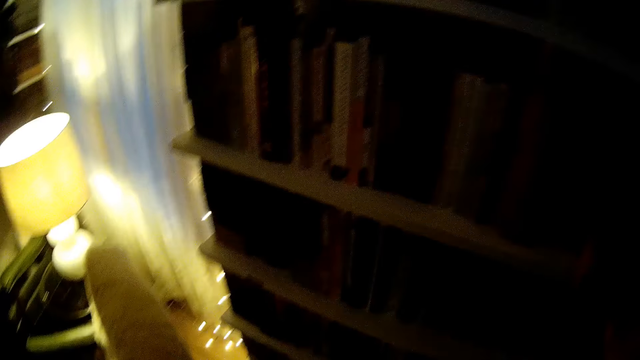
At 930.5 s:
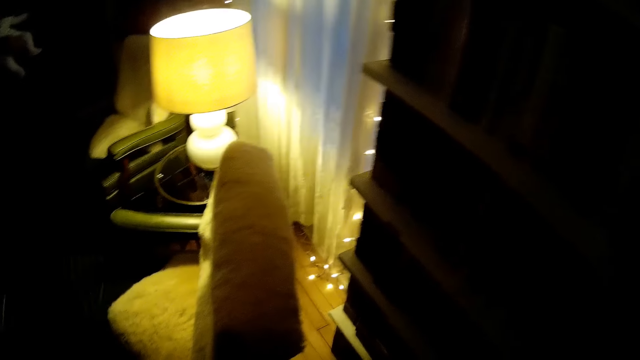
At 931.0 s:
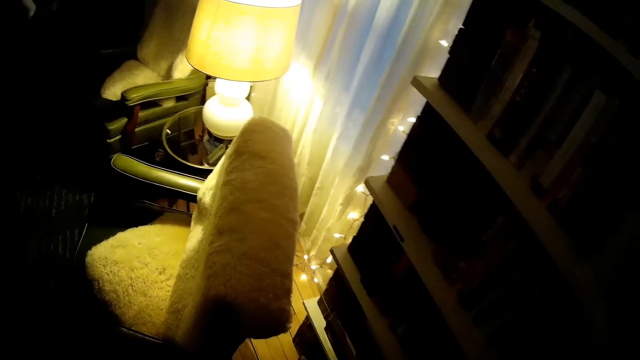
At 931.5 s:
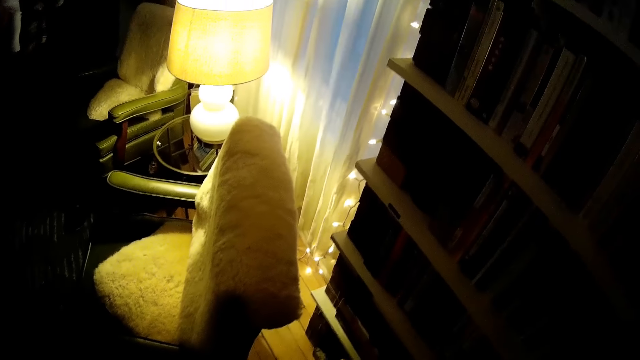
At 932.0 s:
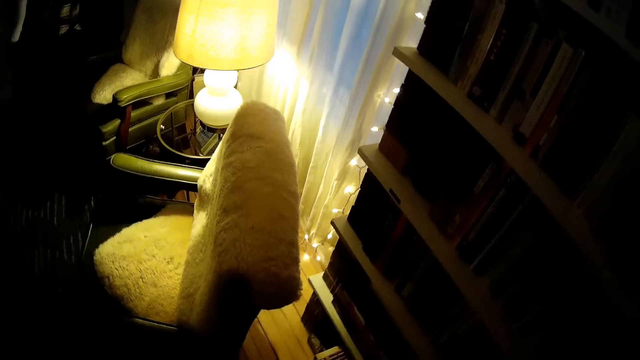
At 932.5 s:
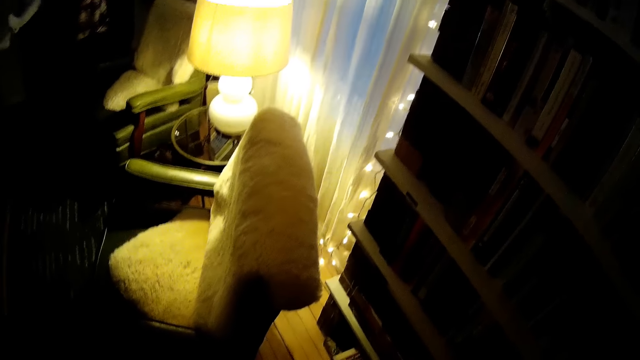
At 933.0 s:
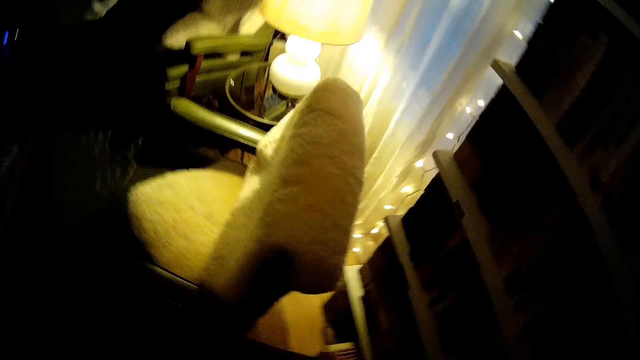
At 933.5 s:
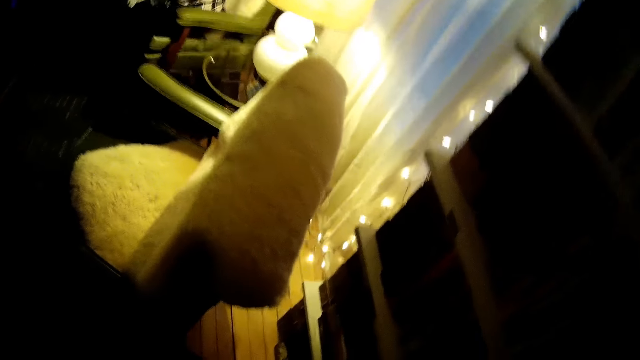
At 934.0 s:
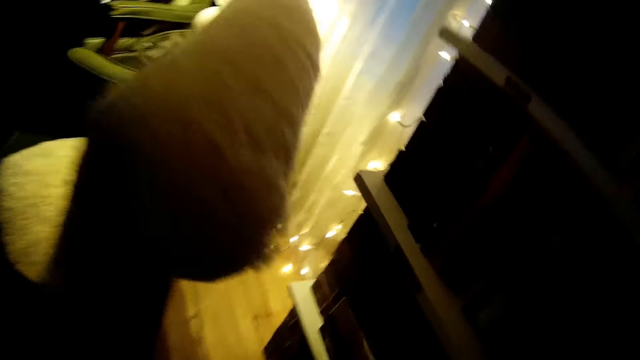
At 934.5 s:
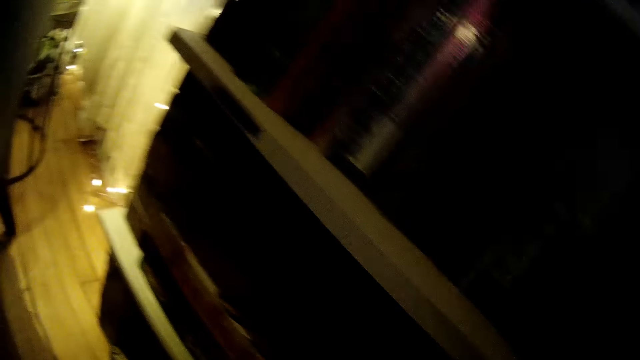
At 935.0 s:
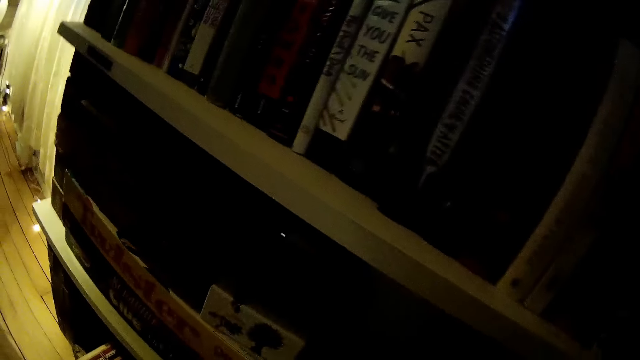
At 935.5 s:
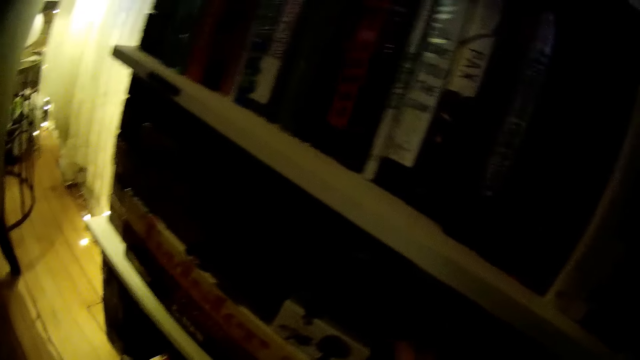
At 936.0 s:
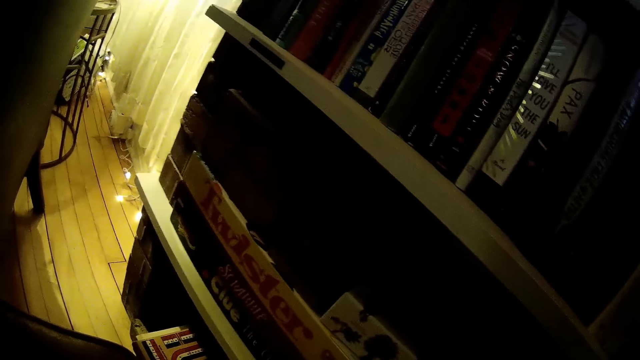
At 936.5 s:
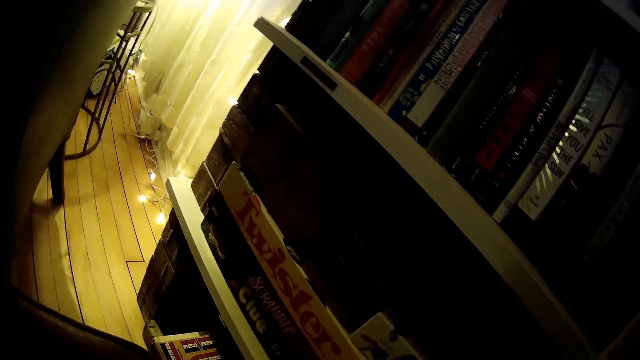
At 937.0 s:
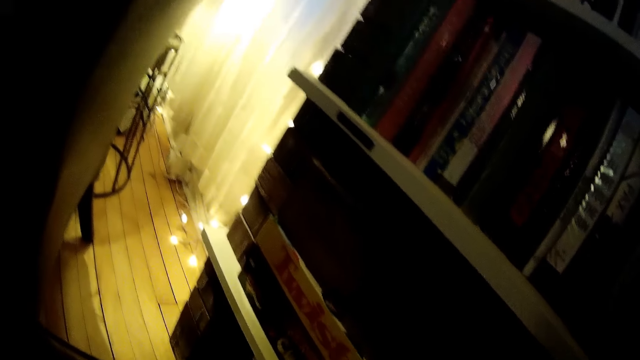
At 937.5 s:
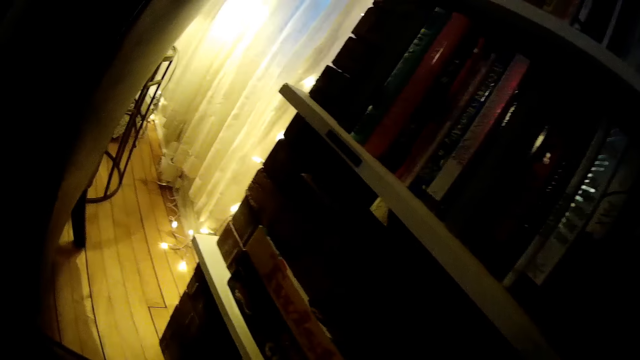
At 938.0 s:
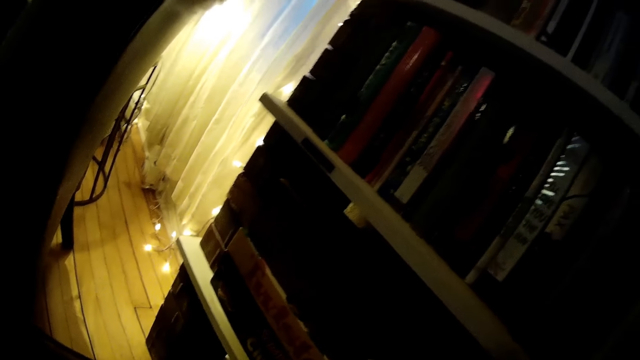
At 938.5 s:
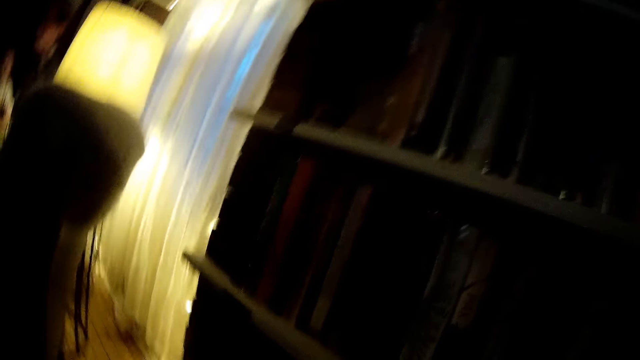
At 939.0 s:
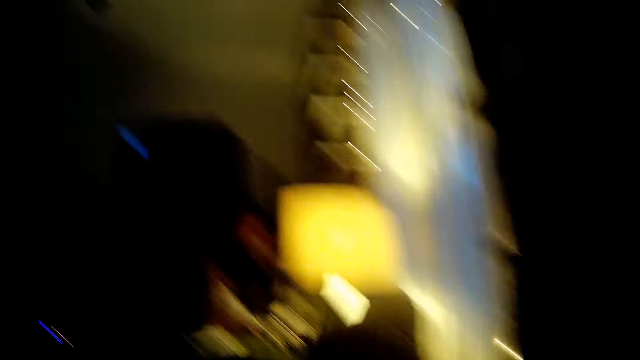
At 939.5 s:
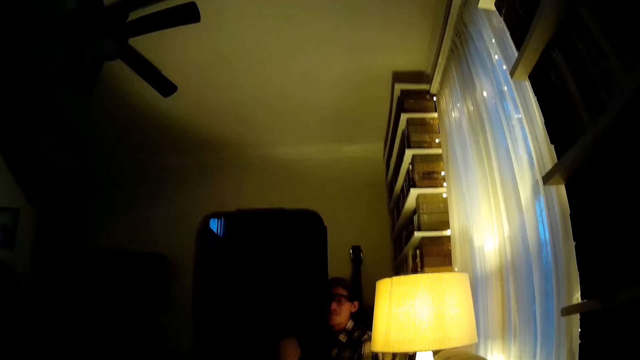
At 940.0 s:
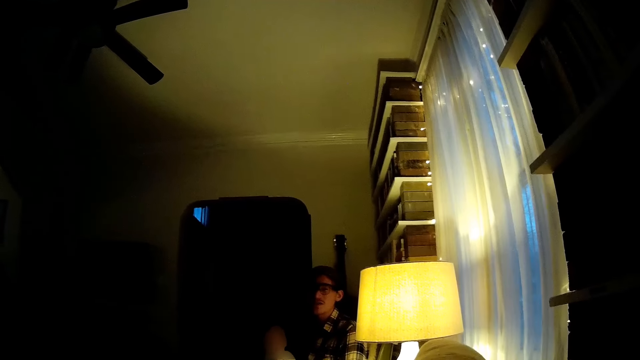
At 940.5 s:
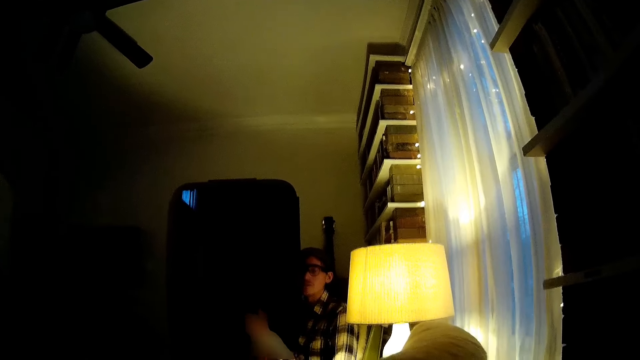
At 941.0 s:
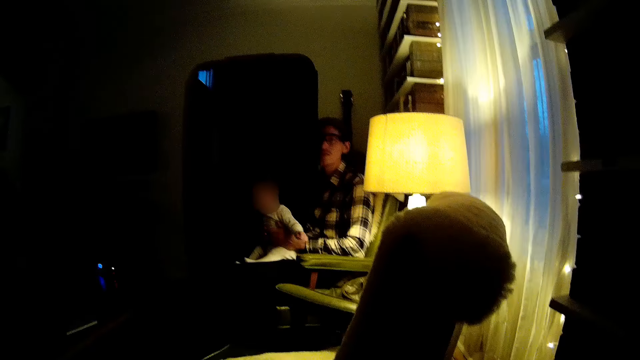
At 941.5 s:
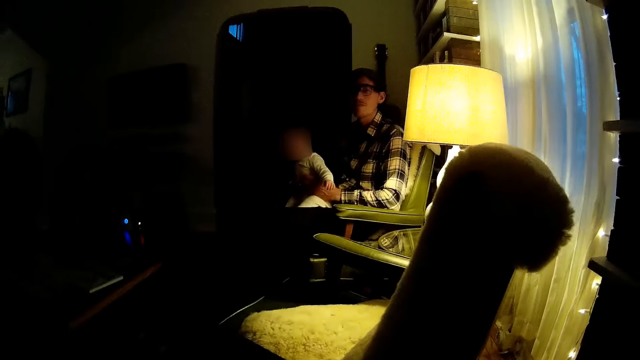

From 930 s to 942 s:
The camera wearer stares at the shelf. They touch something with the right hand. The man sits on a chair. The camera wearer stares at the man.

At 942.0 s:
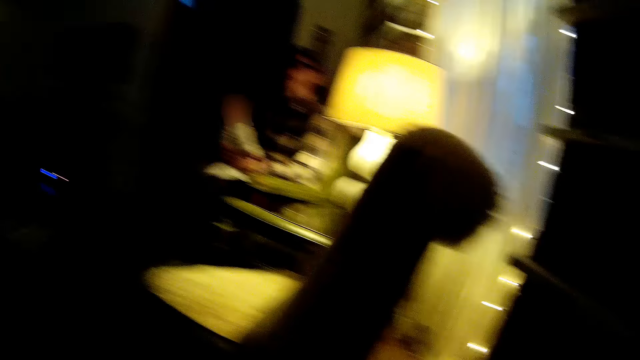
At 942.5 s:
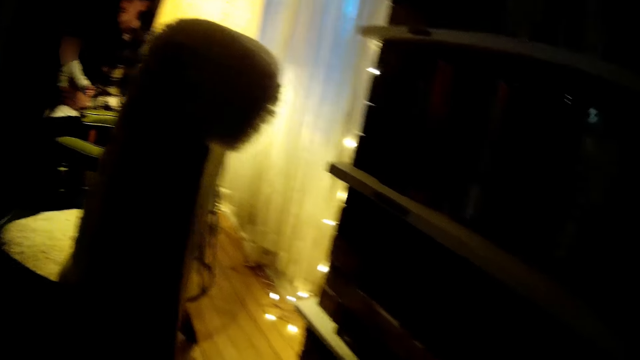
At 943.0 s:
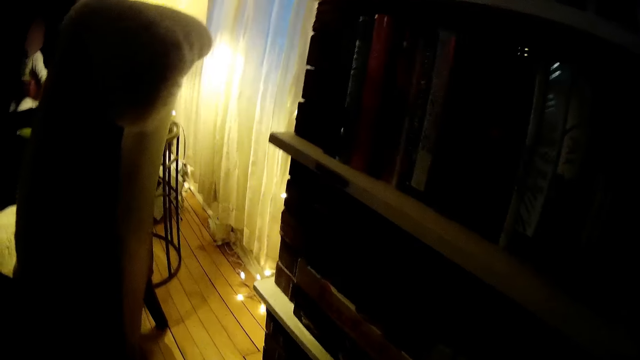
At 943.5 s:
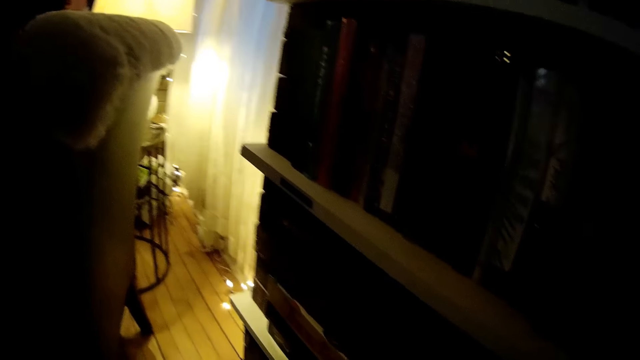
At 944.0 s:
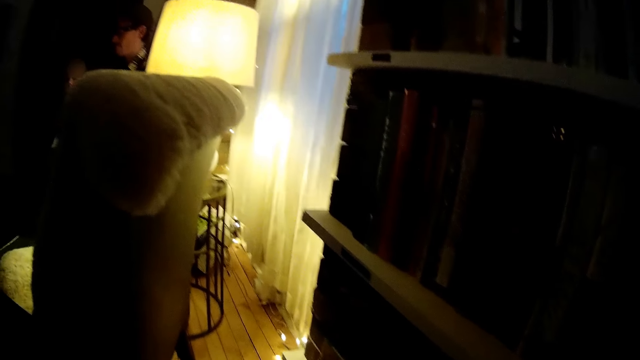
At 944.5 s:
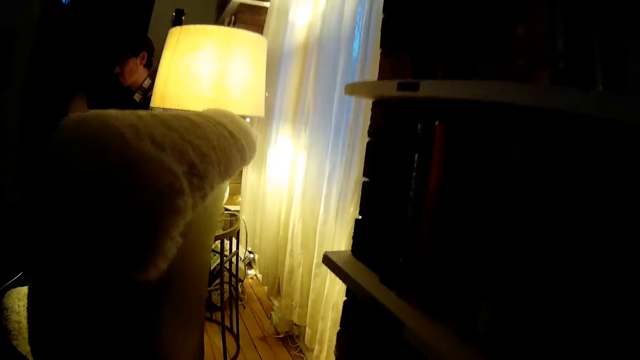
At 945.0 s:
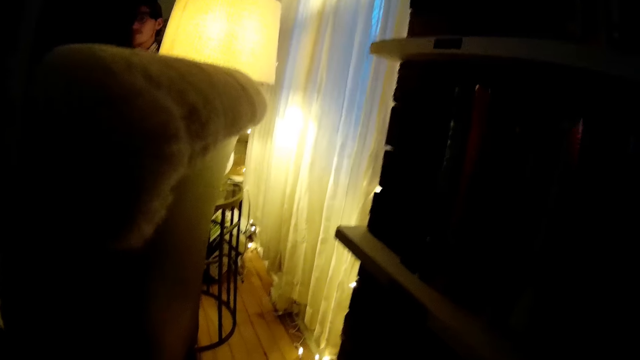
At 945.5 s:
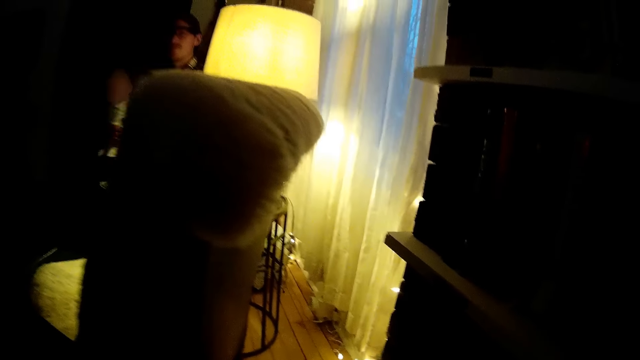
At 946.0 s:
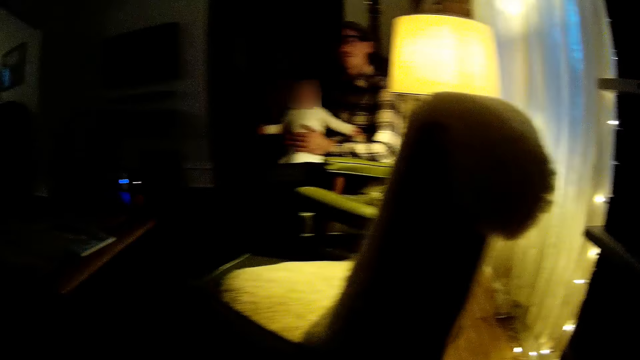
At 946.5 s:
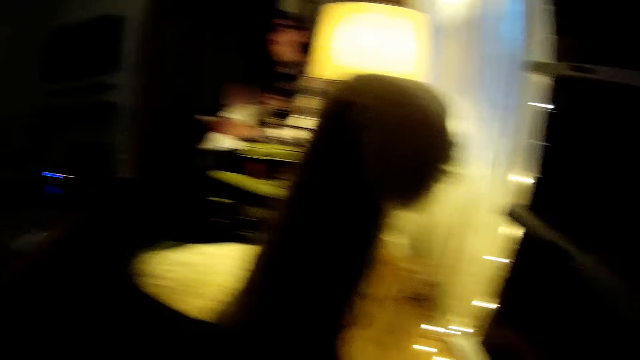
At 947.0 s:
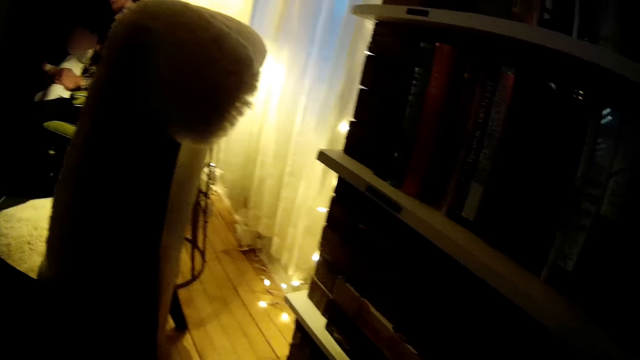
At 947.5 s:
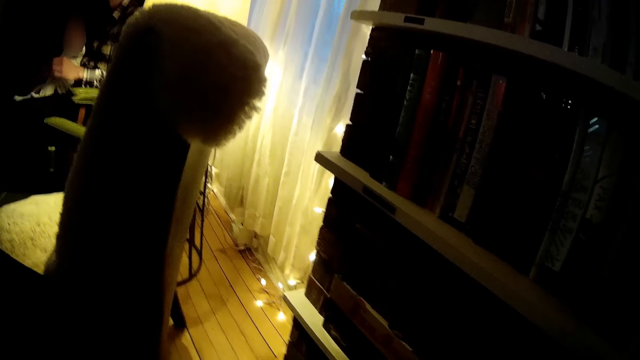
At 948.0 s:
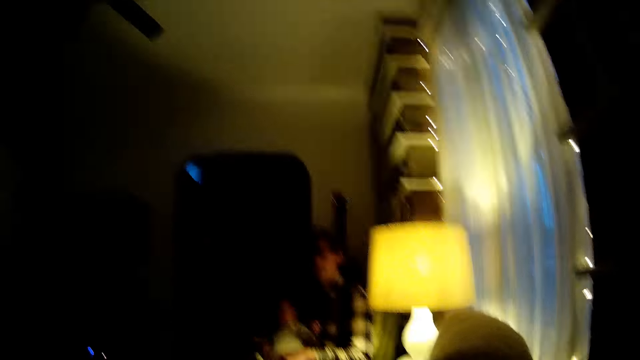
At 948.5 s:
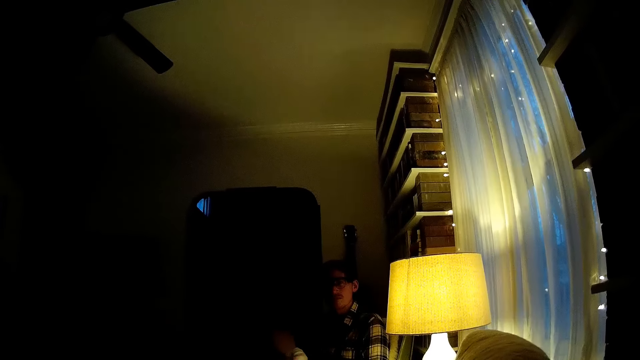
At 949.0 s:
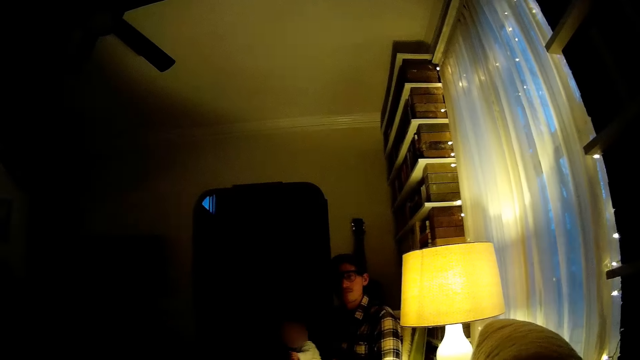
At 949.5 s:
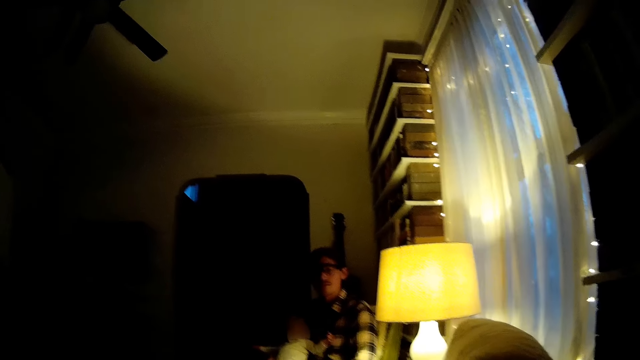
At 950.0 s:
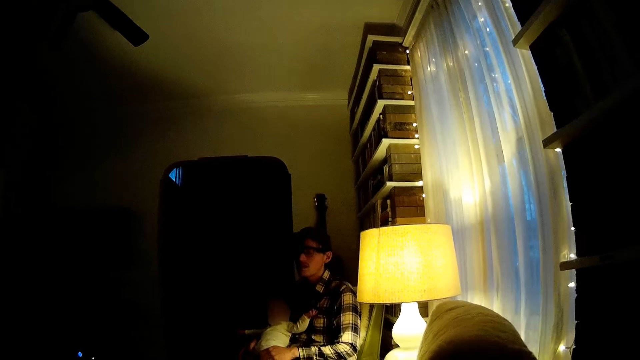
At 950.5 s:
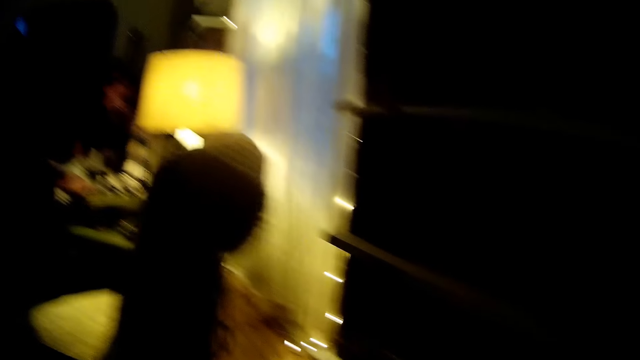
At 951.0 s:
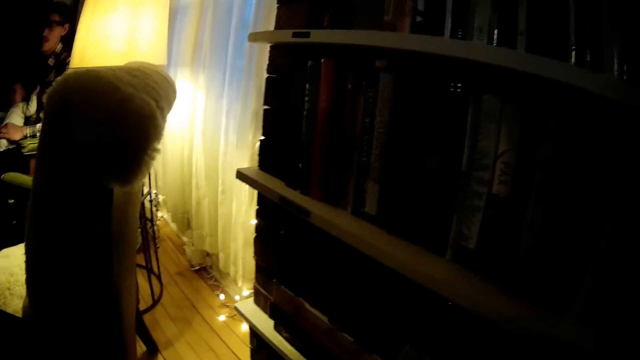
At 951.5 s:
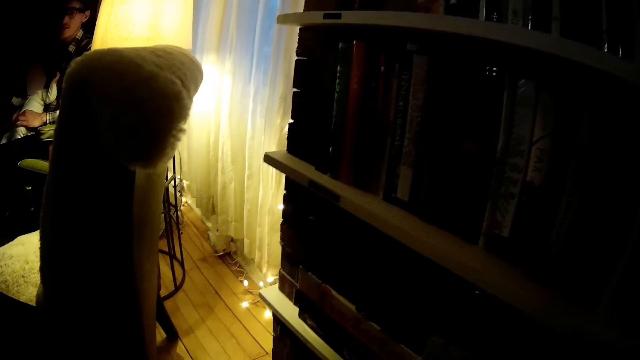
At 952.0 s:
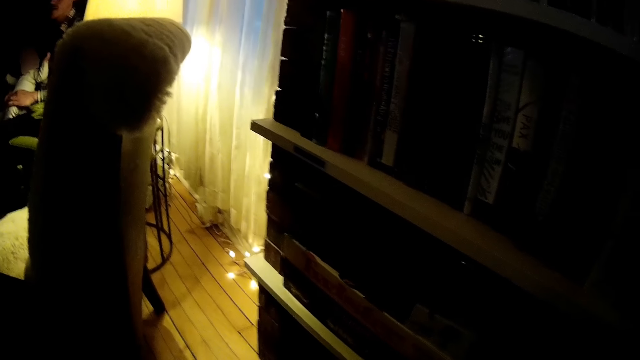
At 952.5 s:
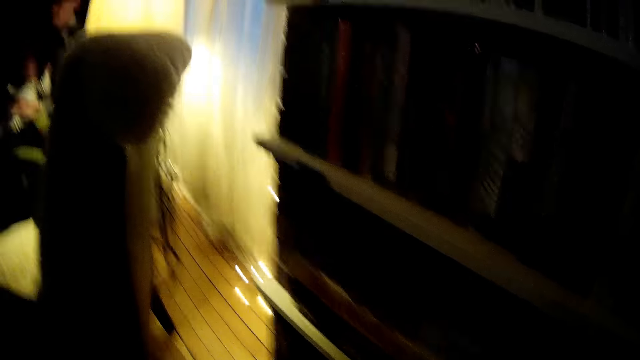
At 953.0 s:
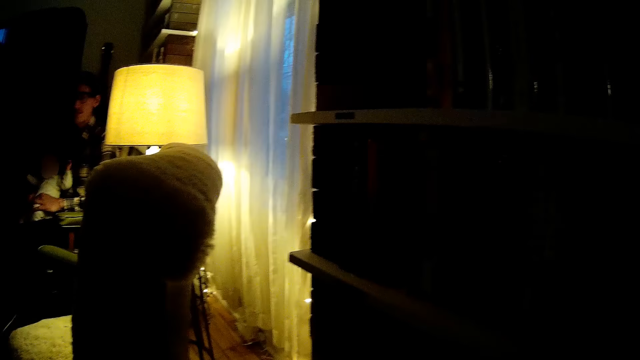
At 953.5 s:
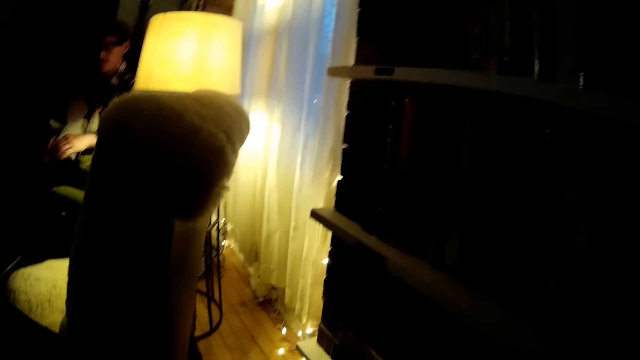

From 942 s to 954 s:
The camera wearer stares at the shelf. They stare at the man.
